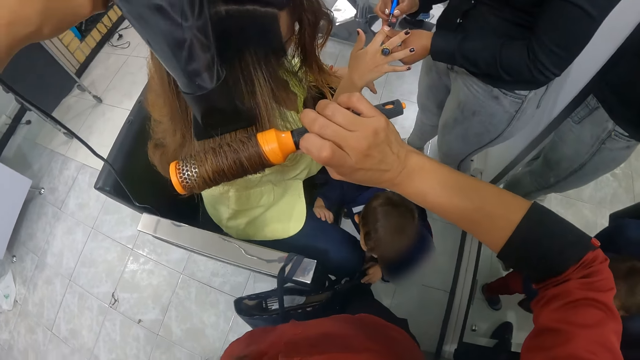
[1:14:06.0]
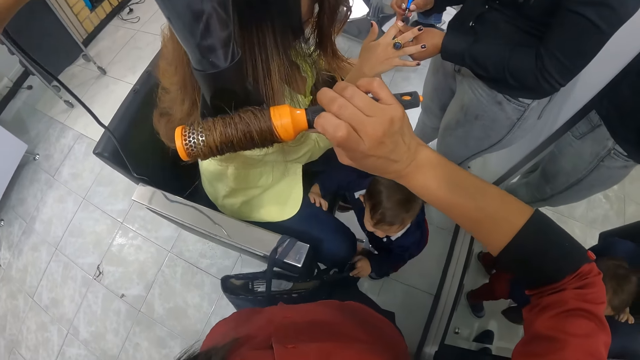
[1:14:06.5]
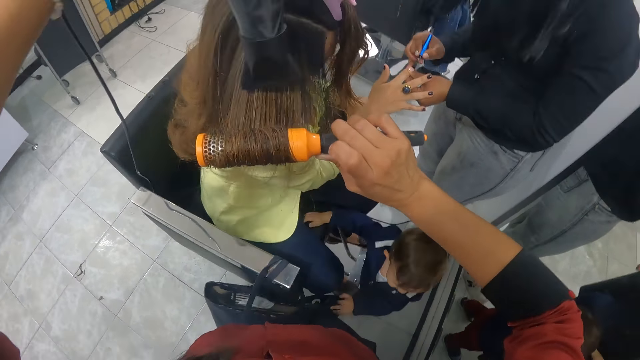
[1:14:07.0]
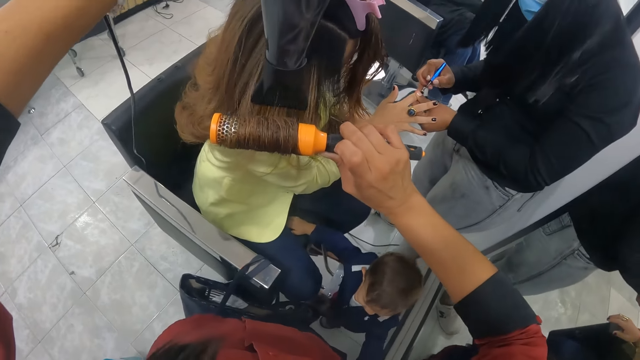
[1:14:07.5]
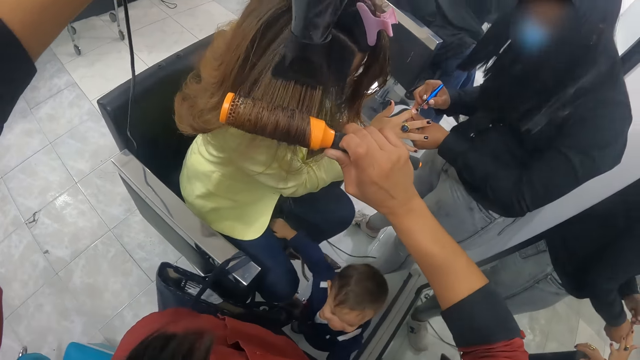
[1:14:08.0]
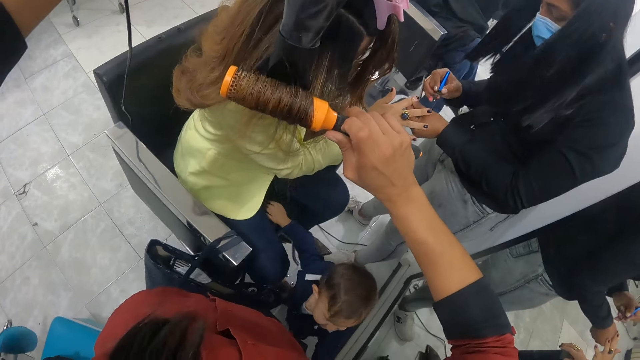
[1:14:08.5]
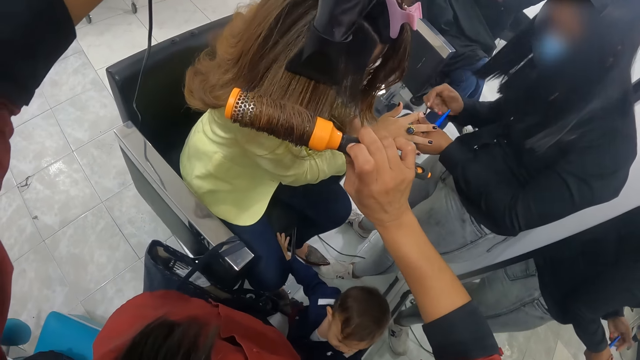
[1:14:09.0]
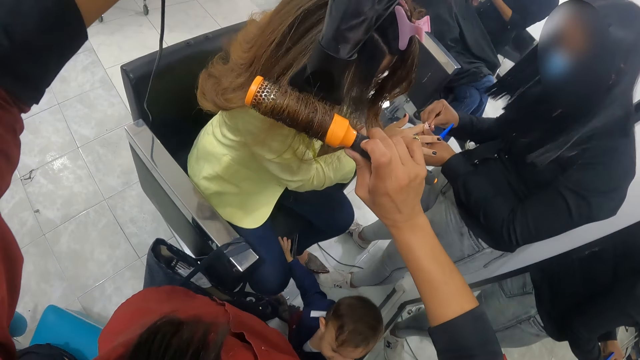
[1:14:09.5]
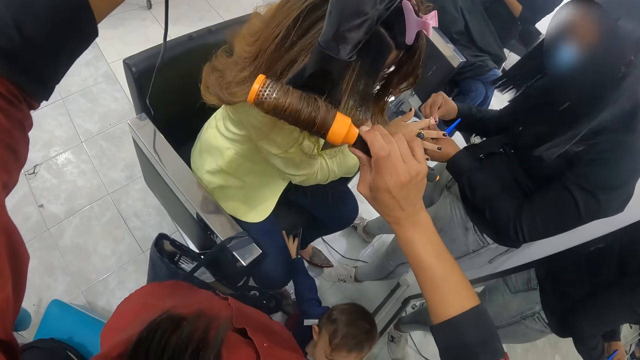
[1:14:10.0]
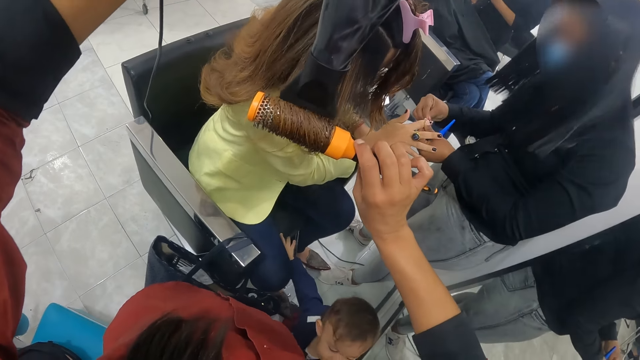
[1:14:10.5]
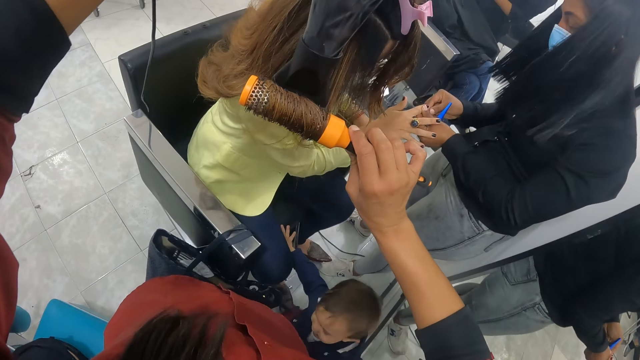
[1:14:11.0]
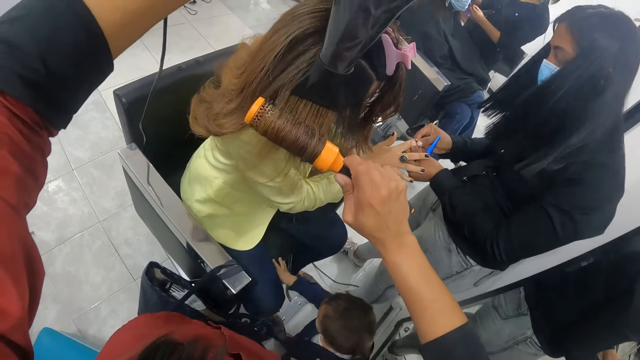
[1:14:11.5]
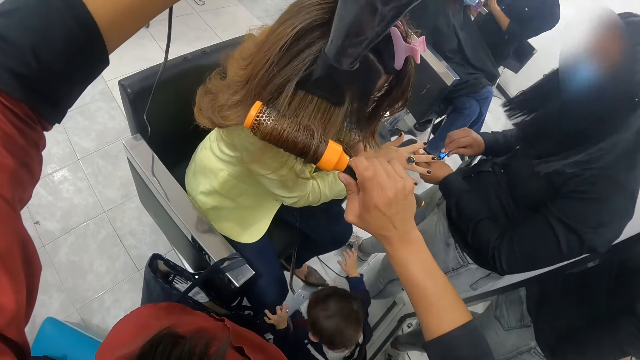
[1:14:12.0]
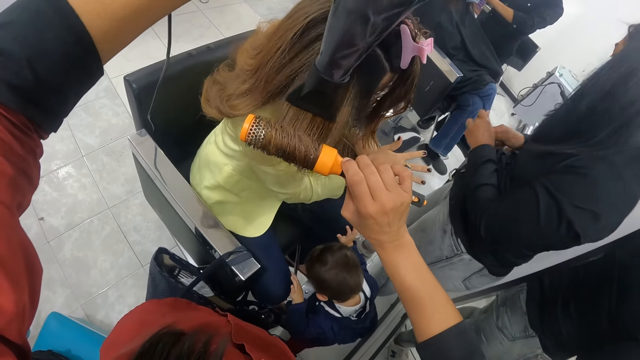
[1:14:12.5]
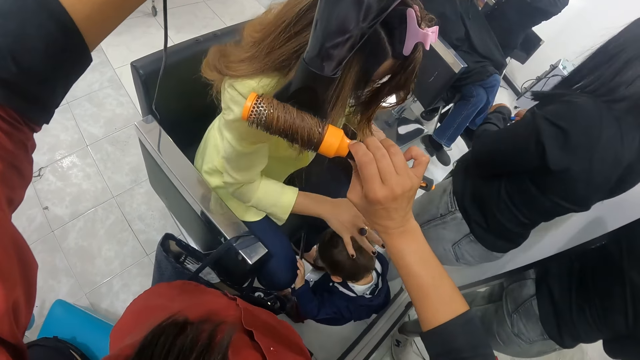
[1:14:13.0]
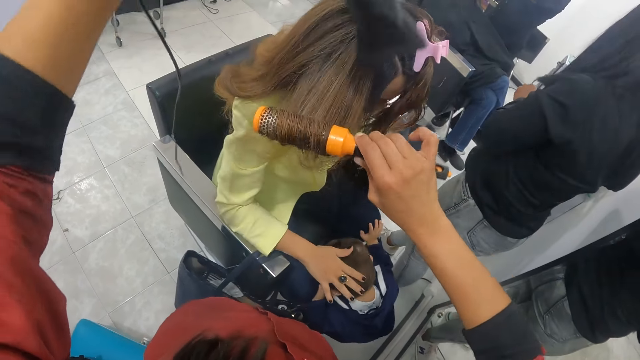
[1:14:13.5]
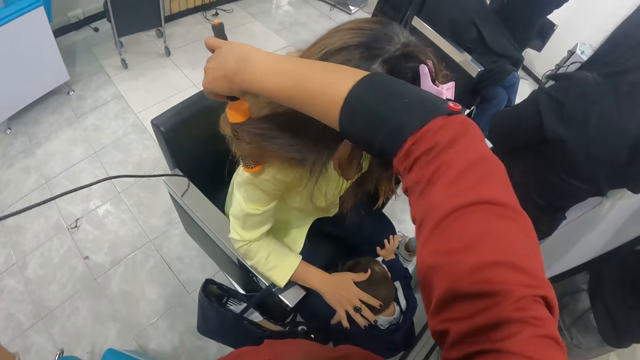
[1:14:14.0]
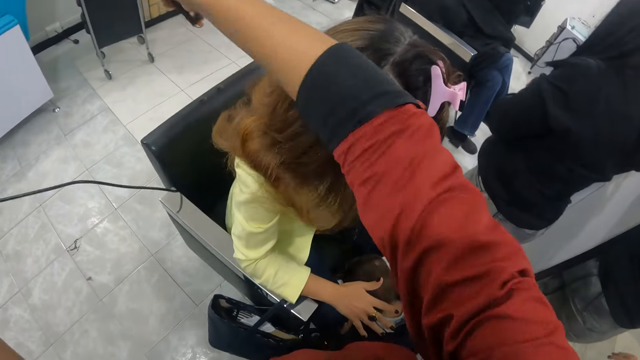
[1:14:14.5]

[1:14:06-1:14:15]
A woman cleans another woman's finger with her right hand. The first woman covers the nail paint with her right hand.

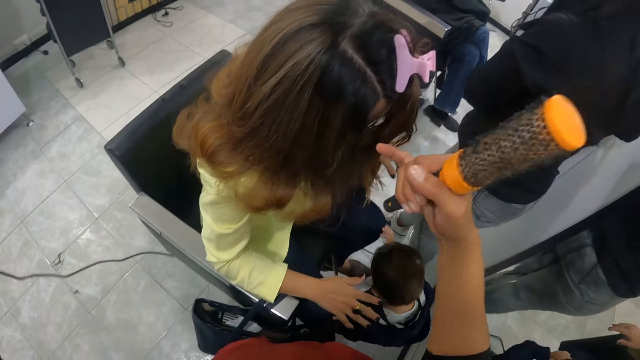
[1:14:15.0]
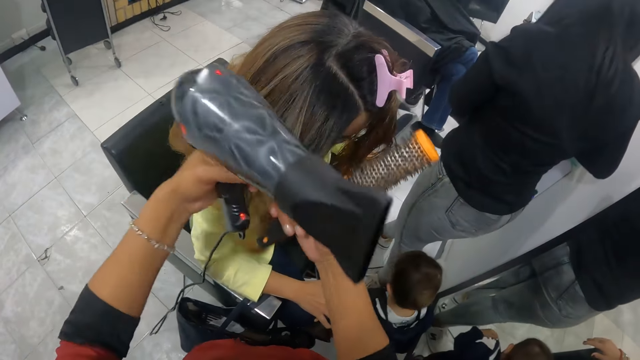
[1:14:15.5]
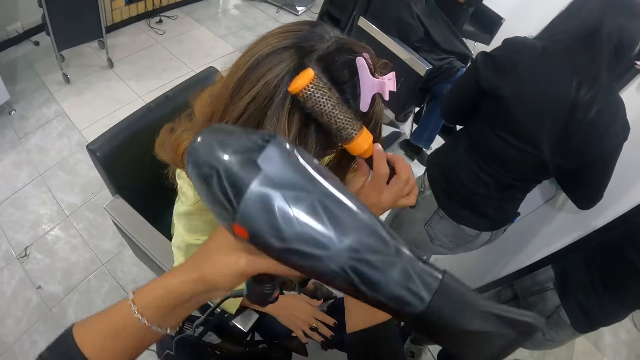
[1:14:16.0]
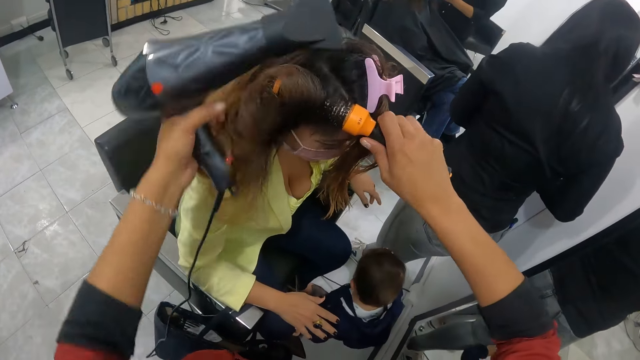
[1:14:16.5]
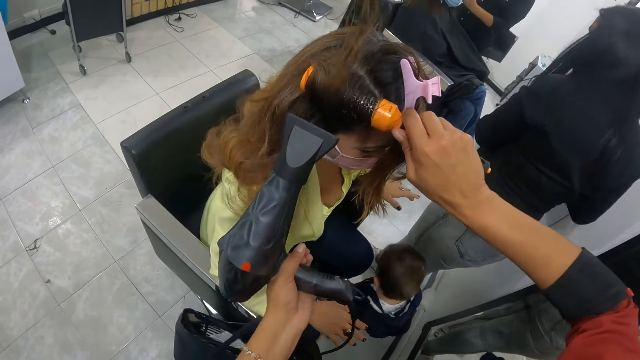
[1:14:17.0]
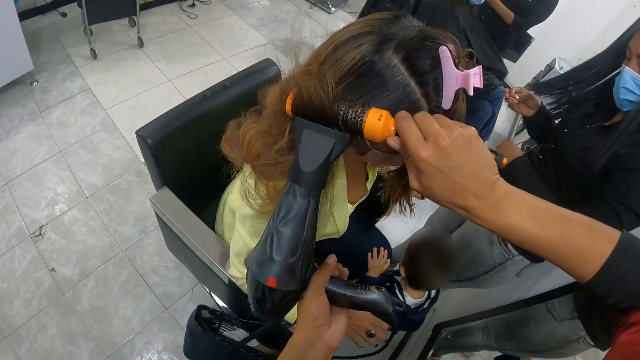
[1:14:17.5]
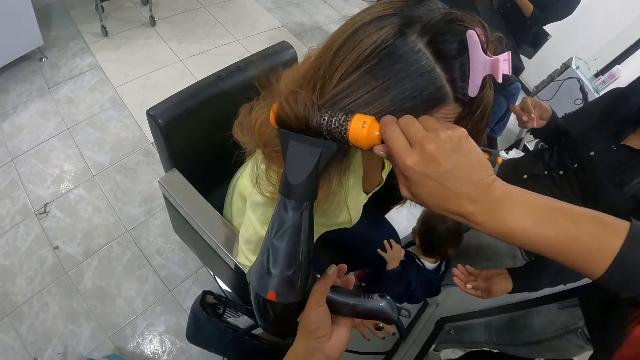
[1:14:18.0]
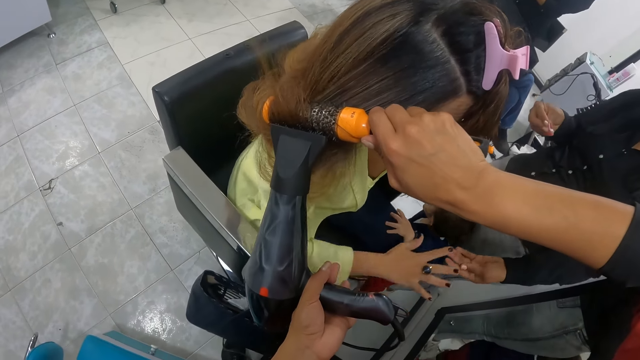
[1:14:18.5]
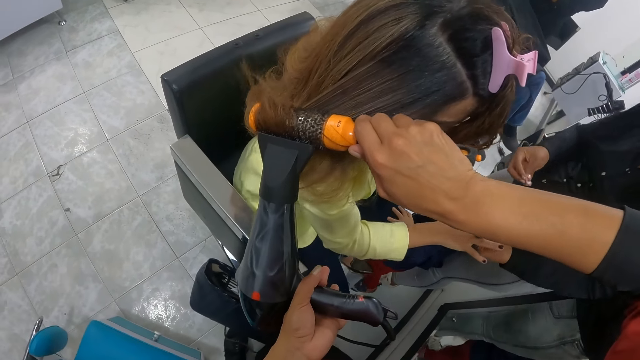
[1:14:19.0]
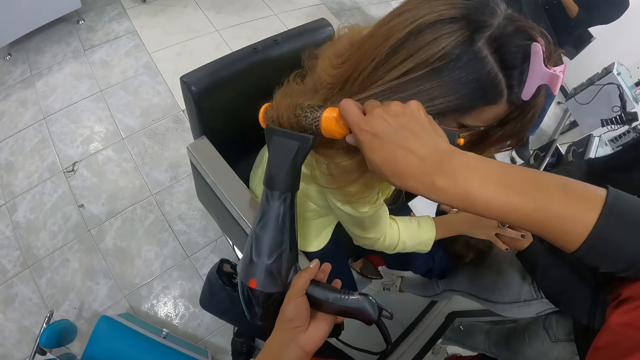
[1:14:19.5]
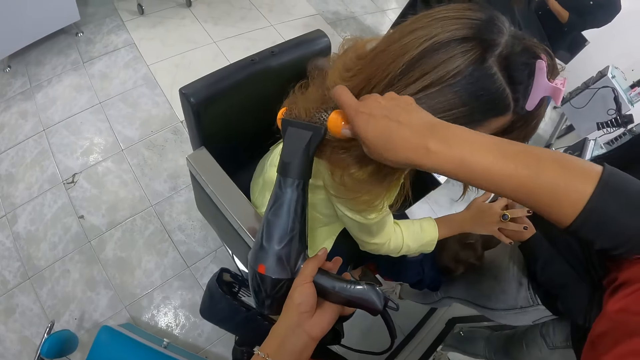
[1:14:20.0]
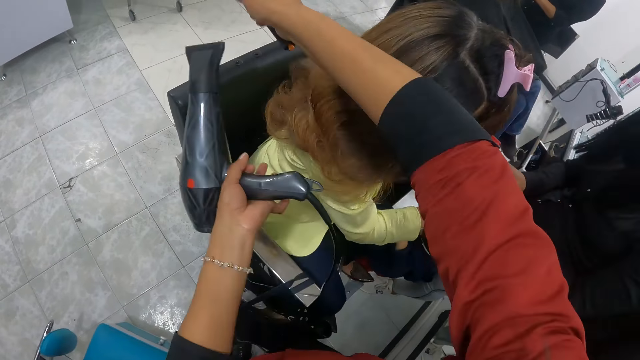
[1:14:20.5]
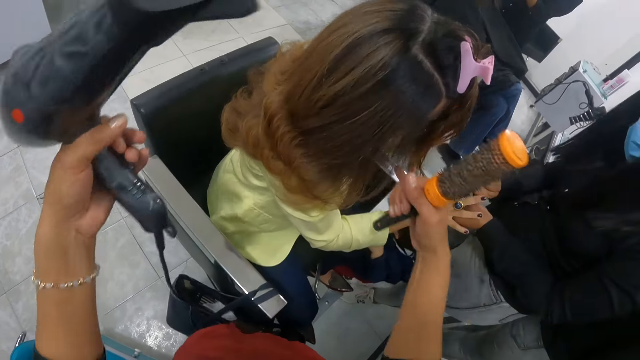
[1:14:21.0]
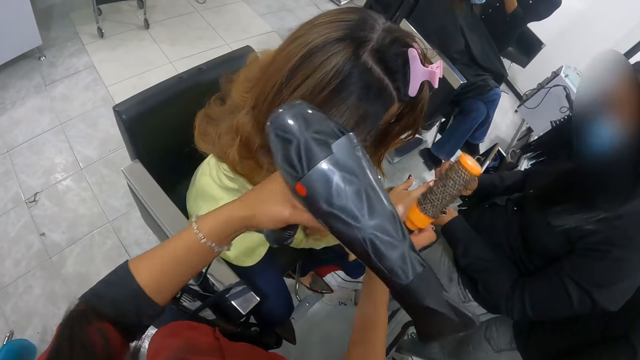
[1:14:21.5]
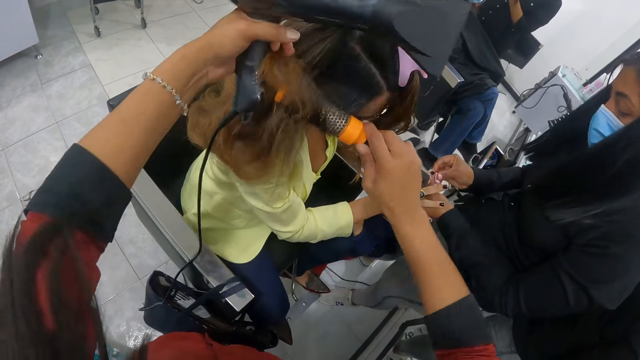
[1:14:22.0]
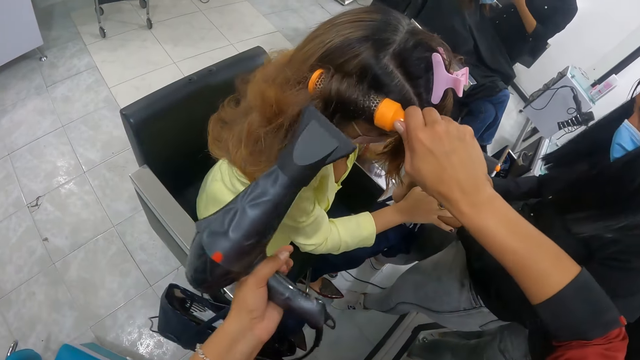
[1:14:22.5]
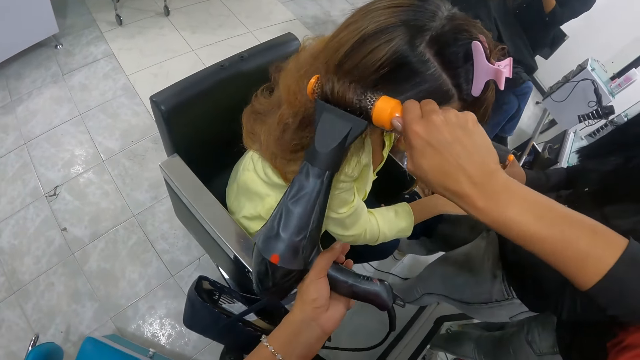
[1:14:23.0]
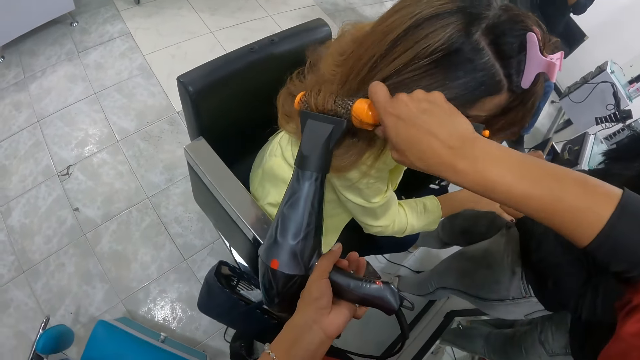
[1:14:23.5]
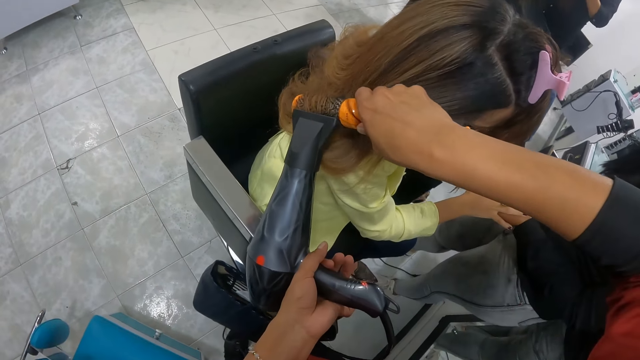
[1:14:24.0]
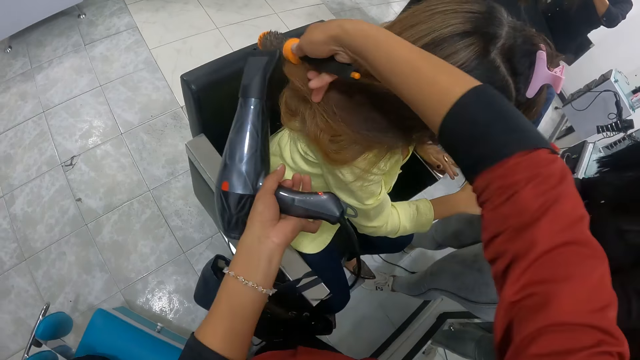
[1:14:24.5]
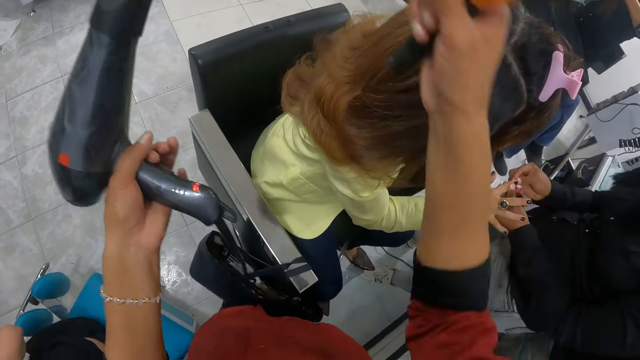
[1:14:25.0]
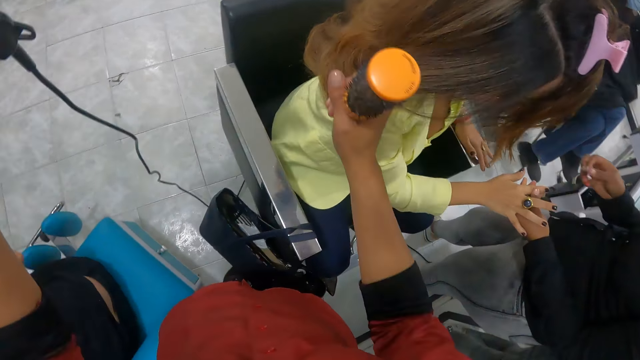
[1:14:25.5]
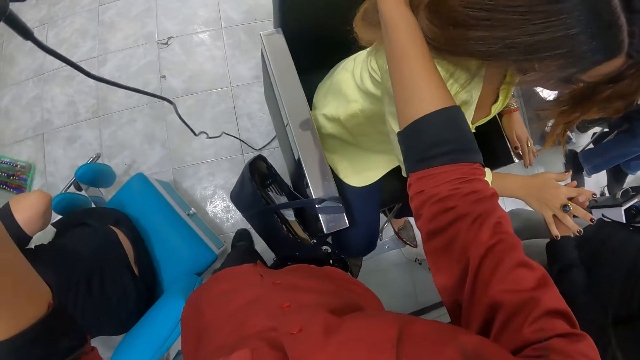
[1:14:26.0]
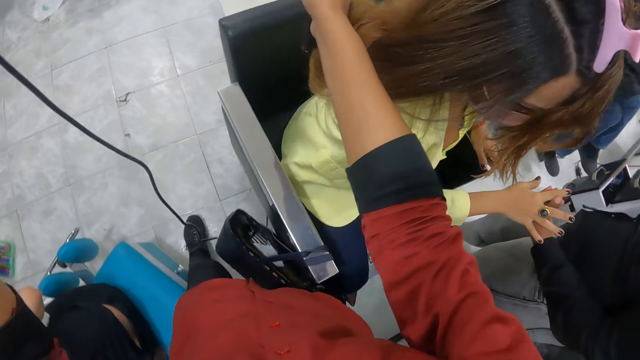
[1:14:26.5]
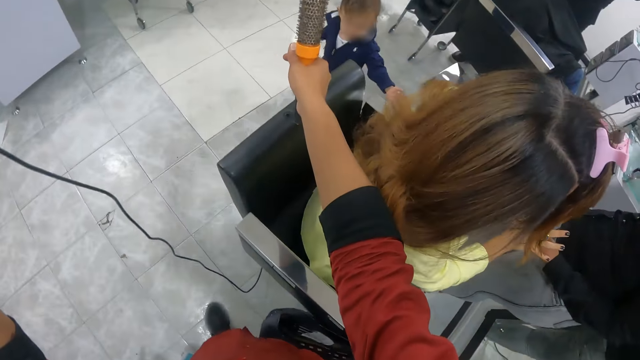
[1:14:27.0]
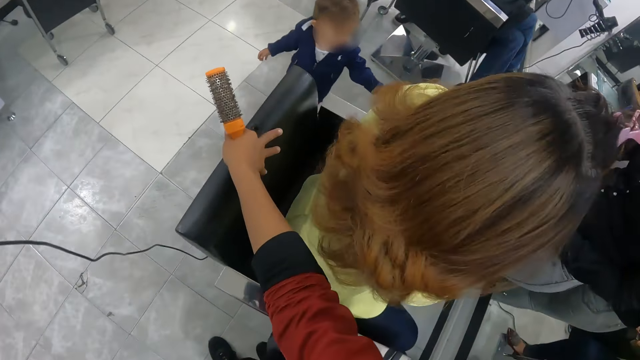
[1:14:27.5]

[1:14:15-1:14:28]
The camera wearer holds a woman's hair. She rolls the woman's hair with the roller brush in her right hand. She dries the woman's hair with the hair dryer in her left hand. Another woman holds a wool in her right hand. The other woman holds the first woman's finger with her left hand and cleans the first woman's nail with the wool in her right hand. The camera wearer holds the first woman's hair. She rolls the first woman's hair with the roller brush in her right hand. She dries the first woman's hair with the hair dryer in her left hand. She adjusts the first woman's hair and walks.
